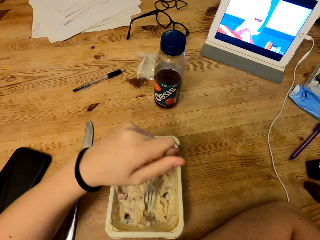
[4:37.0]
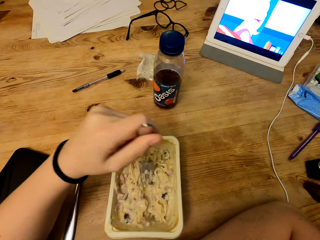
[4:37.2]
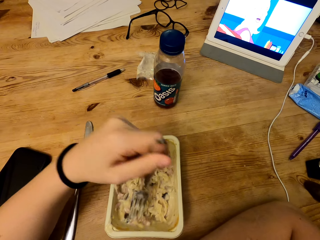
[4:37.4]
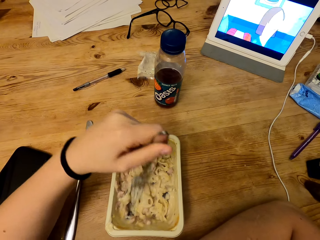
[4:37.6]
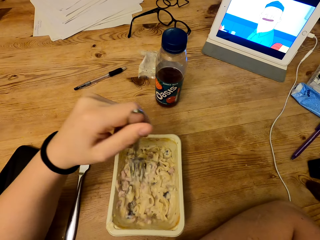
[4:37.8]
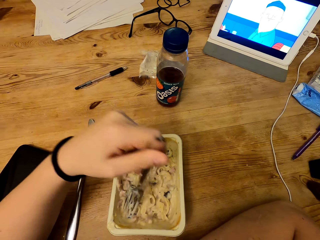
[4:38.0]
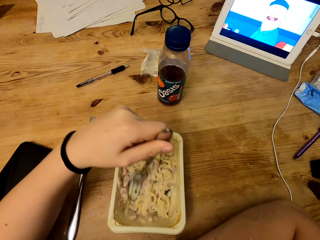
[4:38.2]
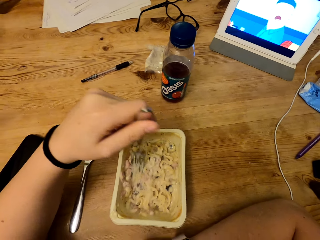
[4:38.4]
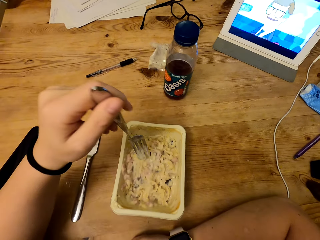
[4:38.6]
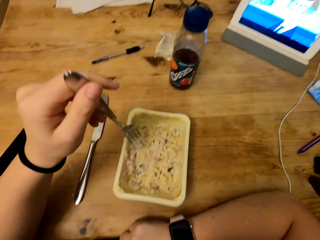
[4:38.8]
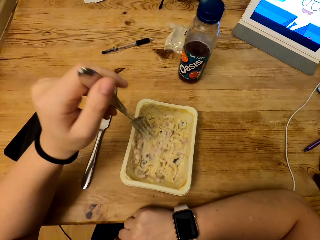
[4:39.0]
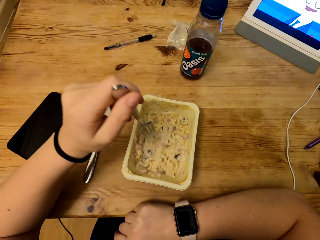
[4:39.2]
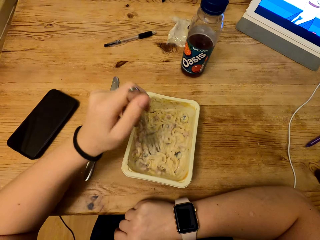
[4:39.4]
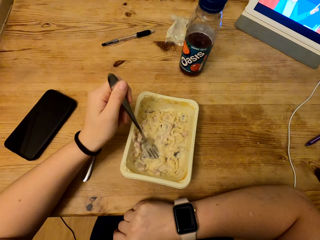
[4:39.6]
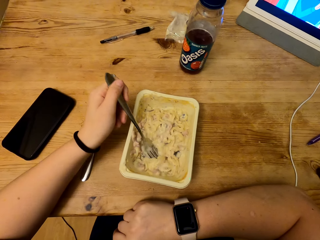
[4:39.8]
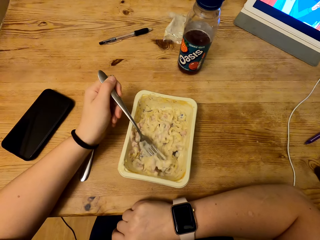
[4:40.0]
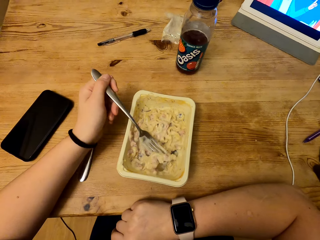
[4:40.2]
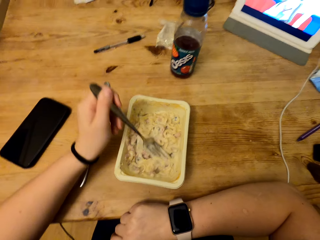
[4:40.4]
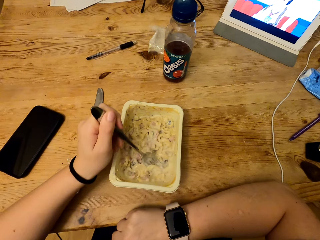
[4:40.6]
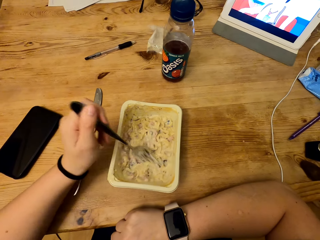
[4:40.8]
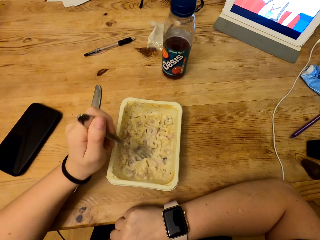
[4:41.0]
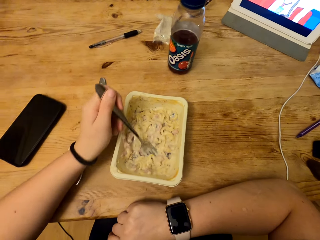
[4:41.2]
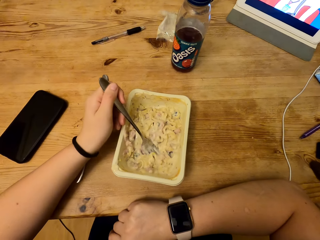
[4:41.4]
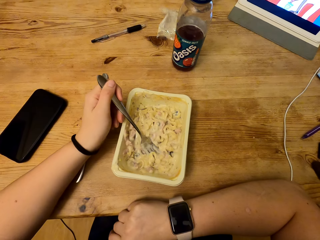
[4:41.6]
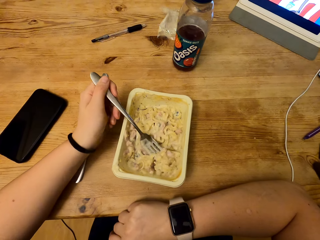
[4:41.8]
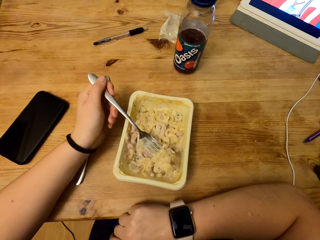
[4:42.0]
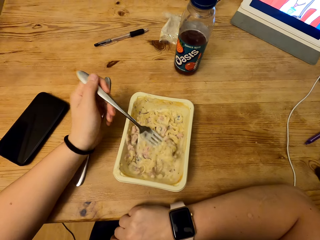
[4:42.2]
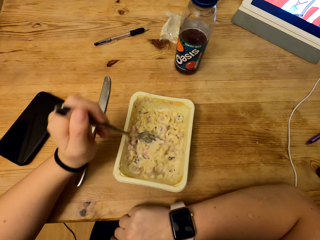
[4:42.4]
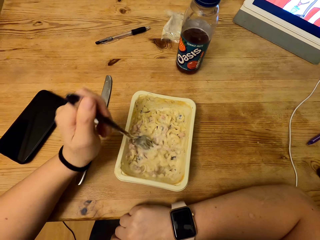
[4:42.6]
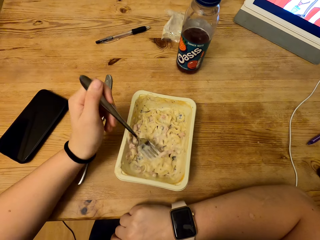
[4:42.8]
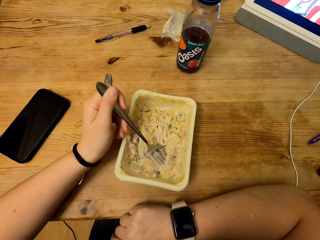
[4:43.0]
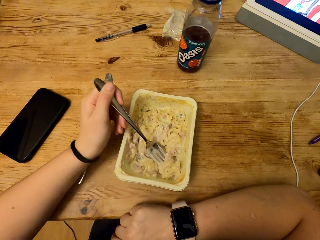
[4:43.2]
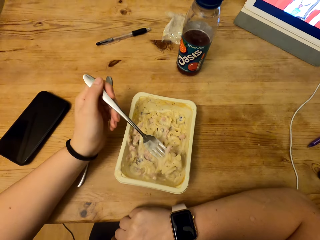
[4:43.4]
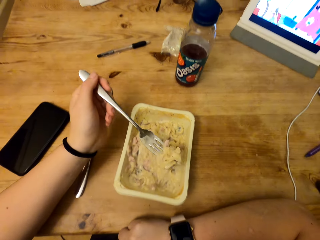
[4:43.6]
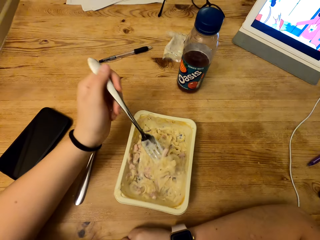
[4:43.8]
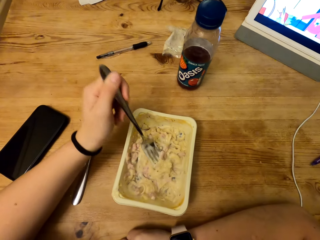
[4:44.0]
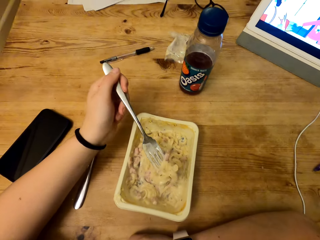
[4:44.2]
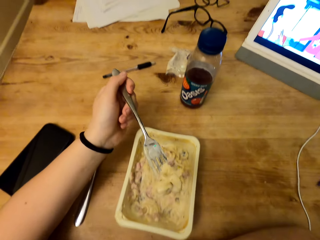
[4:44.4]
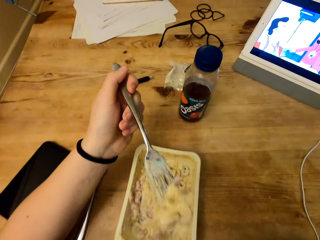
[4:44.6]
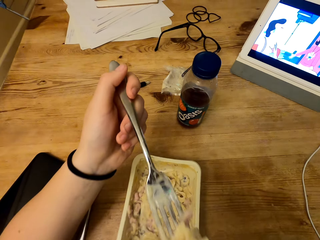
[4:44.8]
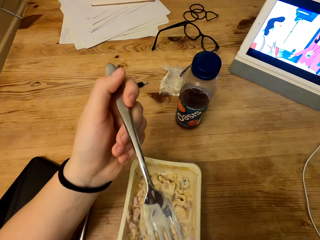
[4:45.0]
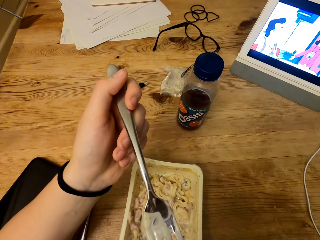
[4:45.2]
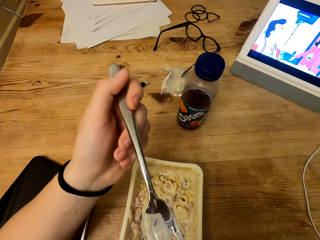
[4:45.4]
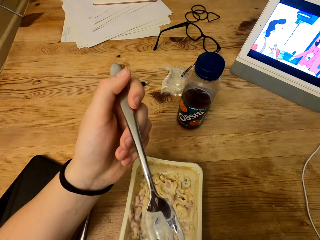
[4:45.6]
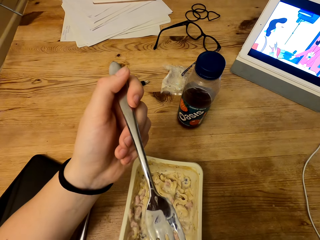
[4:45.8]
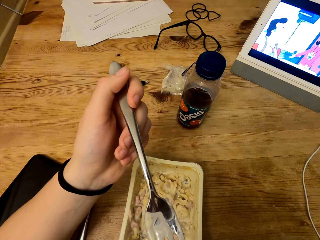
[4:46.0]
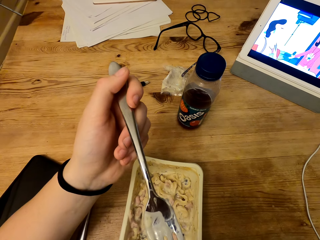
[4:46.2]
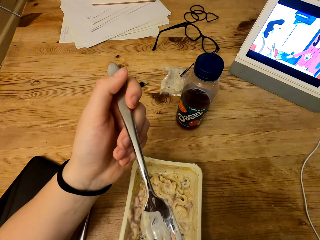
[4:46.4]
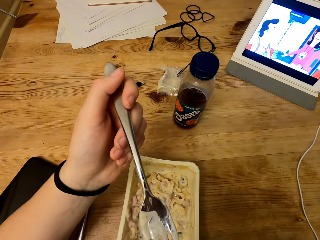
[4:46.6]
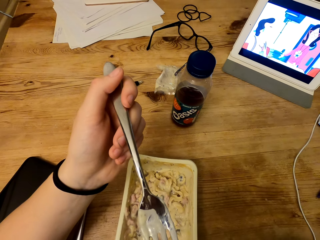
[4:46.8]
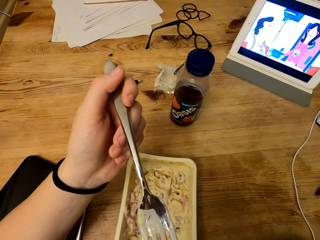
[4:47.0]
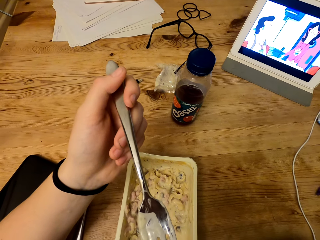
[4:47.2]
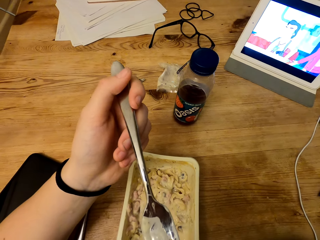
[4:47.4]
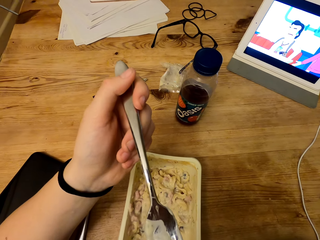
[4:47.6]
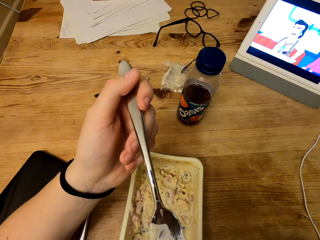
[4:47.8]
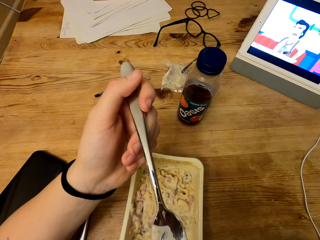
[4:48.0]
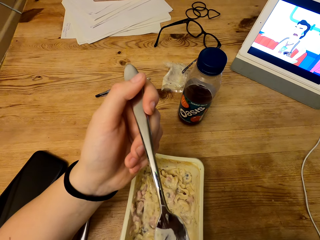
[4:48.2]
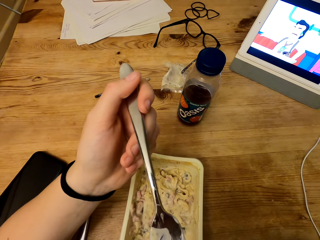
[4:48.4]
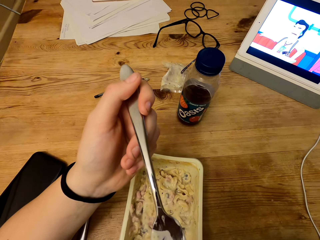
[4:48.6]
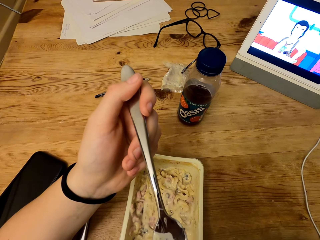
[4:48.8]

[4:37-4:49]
The camera wearer scoops food from the container. They lift the fork. They blow food from the fork.

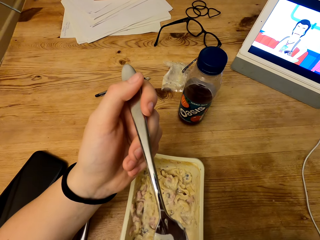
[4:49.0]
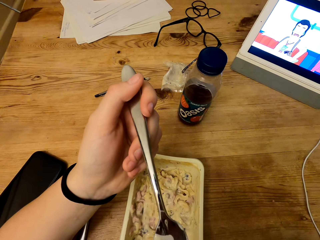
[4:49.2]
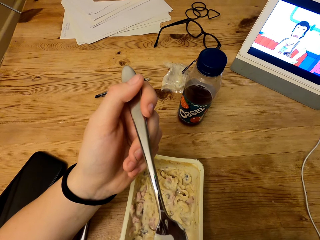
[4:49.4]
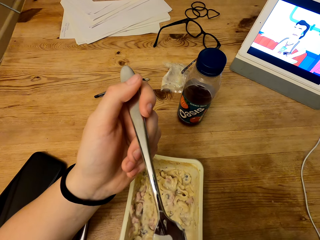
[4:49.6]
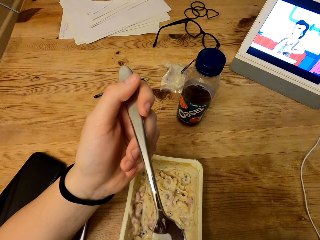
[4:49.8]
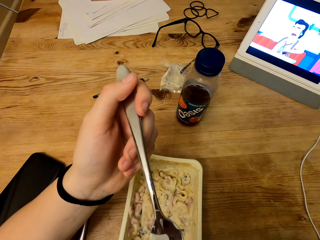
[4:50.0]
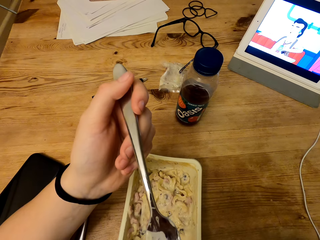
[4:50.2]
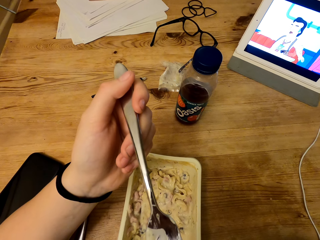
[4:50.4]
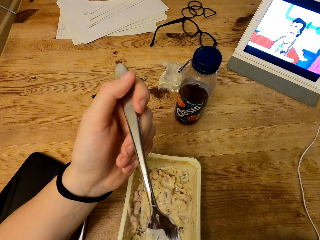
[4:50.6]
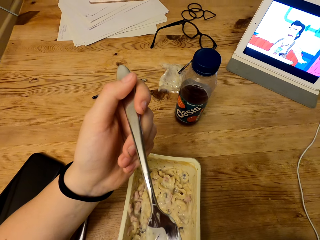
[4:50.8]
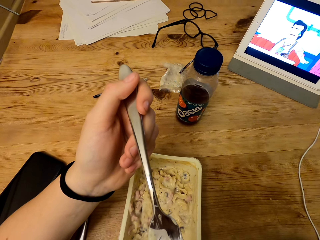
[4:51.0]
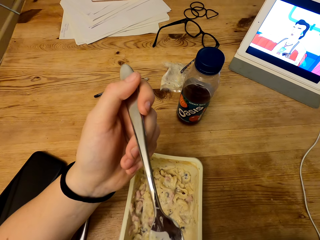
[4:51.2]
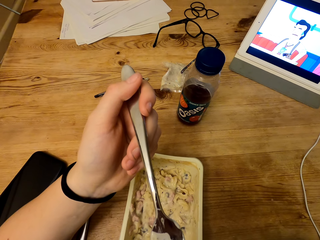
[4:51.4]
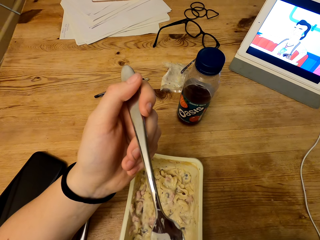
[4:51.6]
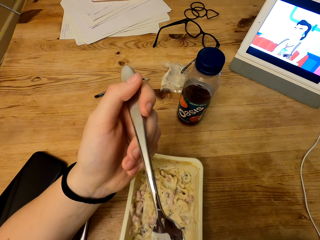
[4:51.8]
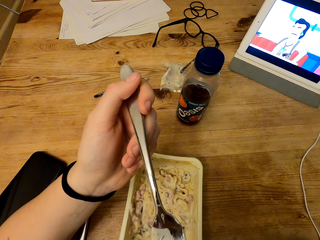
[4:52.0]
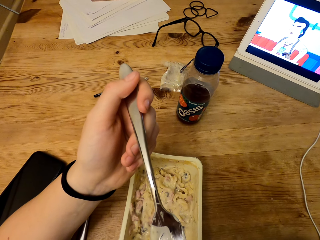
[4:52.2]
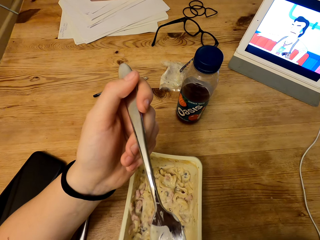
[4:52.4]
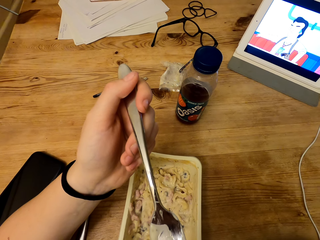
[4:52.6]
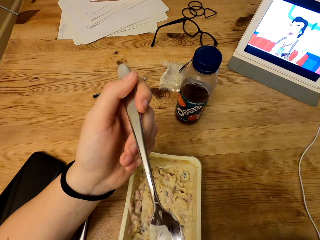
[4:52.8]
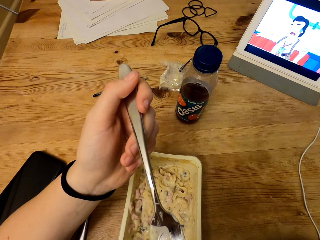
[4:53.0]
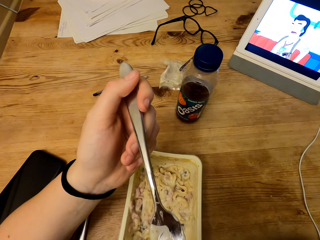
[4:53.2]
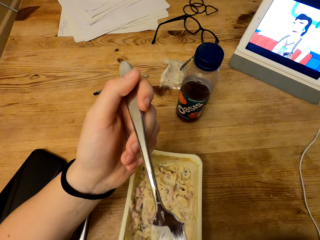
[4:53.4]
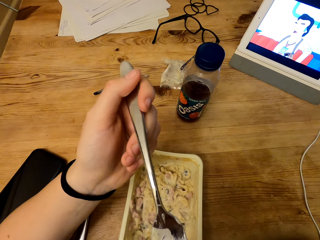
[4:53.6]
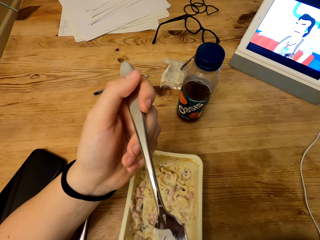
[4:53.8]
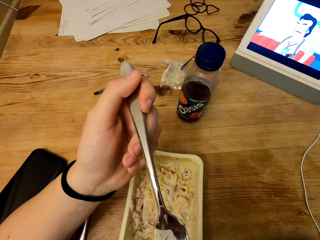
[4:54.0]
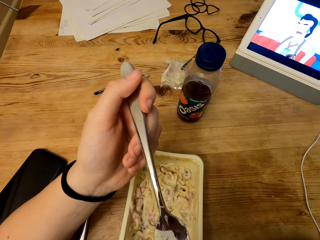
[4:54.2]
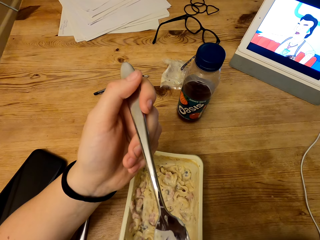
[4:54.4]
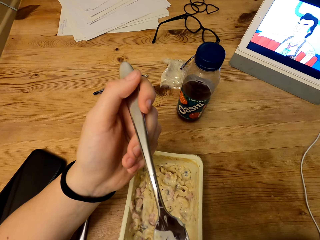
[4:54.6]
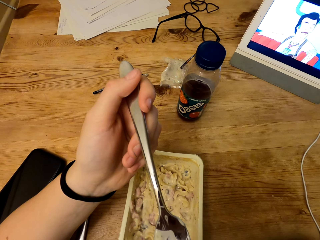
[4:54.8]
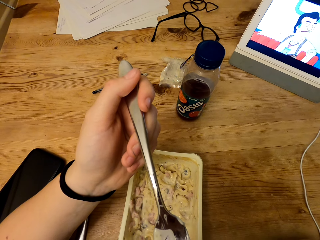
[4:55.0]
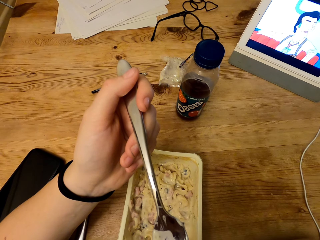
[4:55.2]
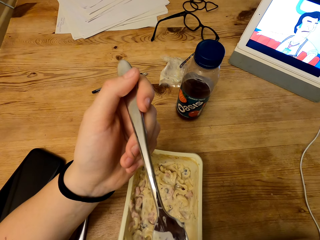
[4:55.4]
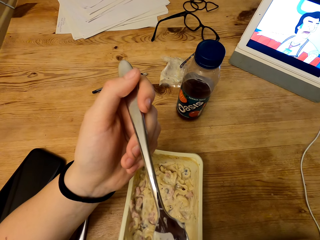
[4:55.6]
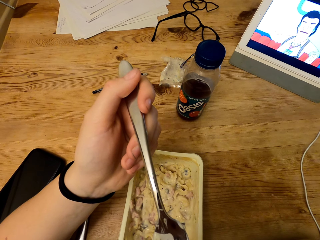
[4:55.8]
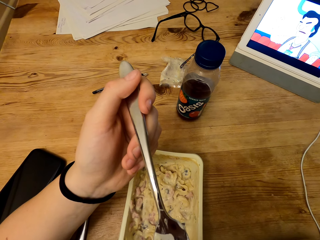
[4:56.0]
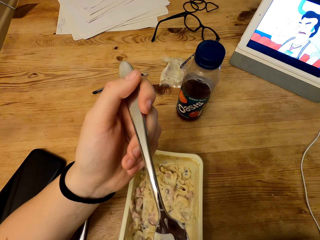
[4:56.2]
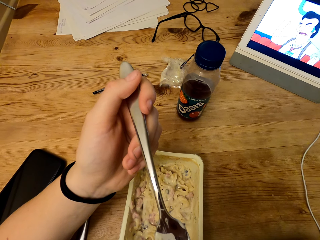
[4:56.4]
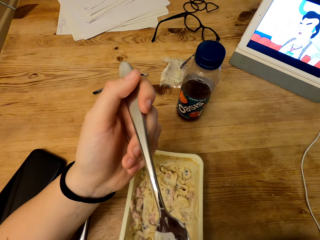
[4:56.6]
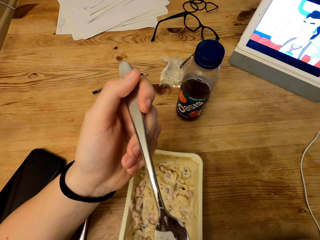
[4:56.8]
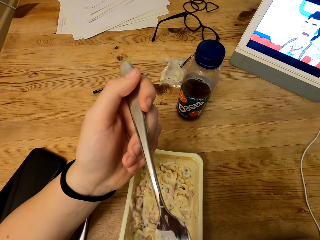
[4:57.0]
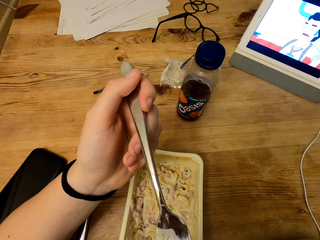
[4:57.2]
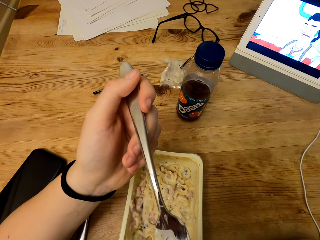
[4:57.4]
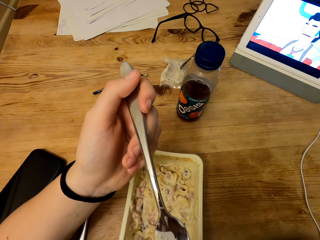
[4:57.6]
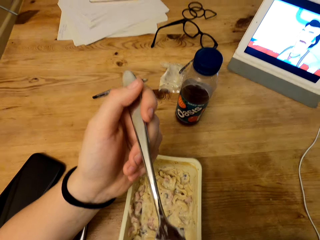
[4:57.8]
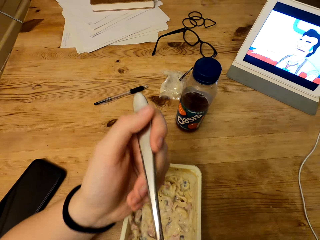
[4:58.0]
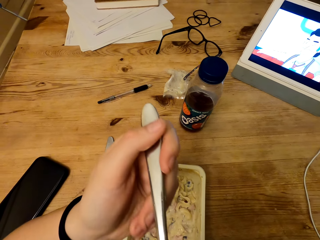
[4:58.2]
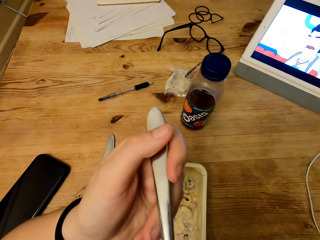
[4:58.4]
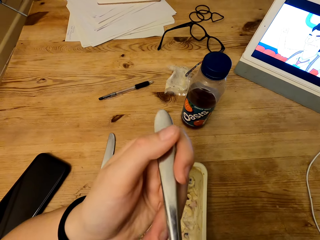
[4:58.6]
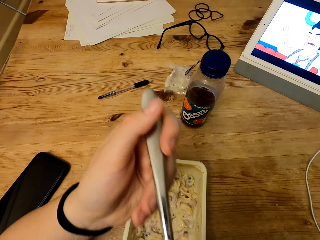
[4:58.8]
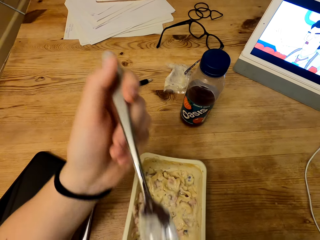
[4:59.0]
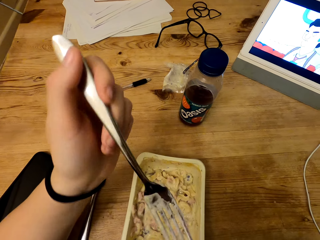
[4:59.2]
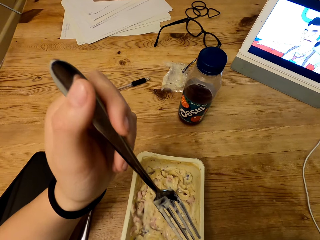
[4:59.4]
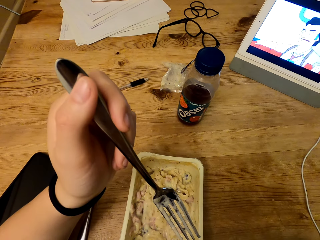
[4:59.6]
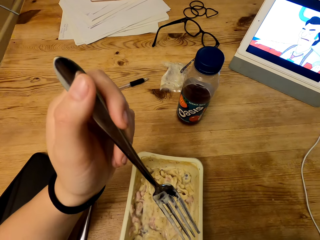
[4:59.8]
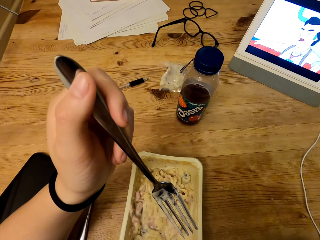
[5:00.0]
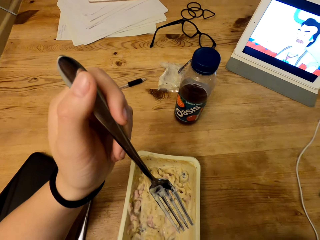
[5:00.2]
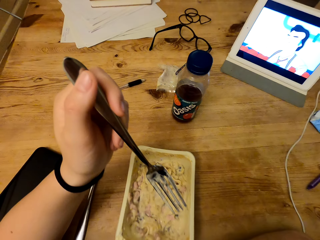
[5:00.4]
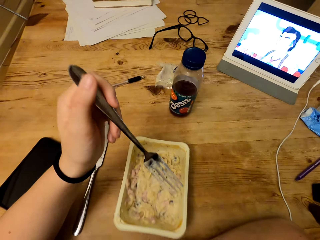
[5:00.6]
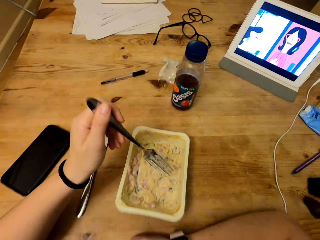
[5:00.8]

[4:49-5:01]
The camera wearer holds the fork.
